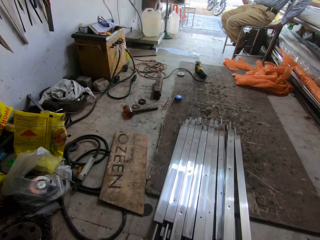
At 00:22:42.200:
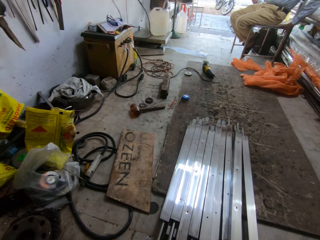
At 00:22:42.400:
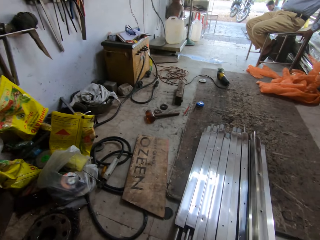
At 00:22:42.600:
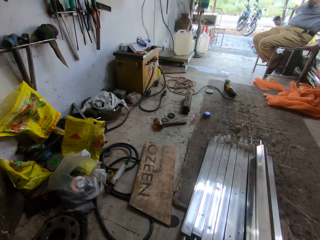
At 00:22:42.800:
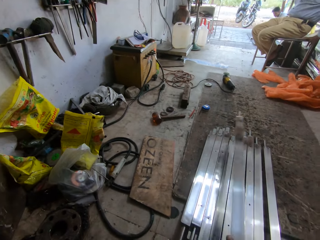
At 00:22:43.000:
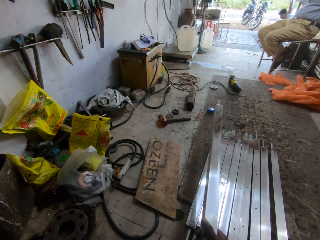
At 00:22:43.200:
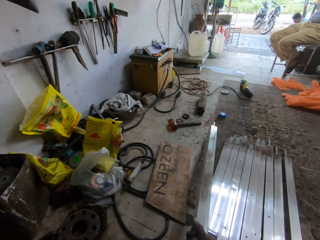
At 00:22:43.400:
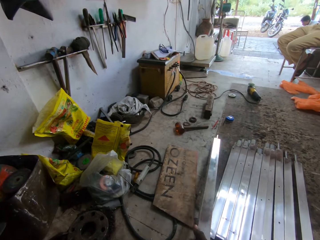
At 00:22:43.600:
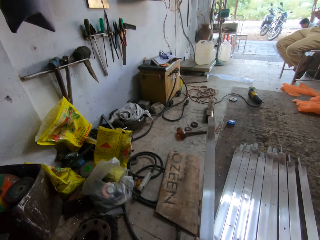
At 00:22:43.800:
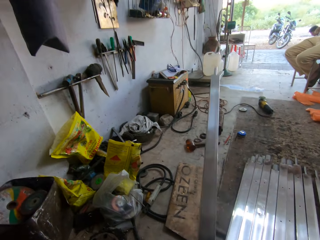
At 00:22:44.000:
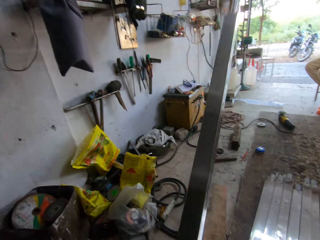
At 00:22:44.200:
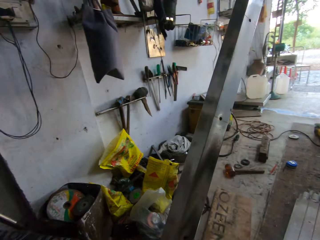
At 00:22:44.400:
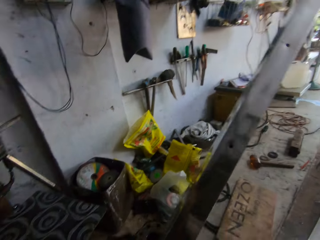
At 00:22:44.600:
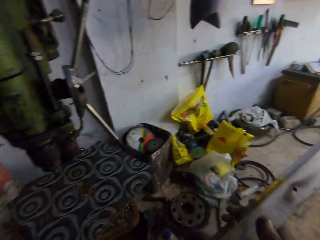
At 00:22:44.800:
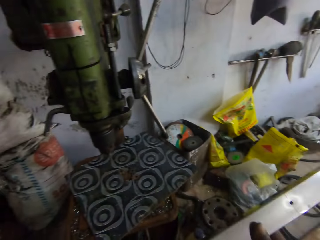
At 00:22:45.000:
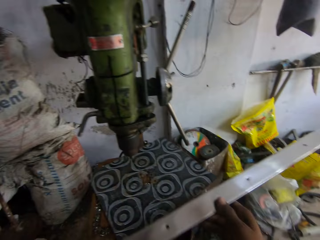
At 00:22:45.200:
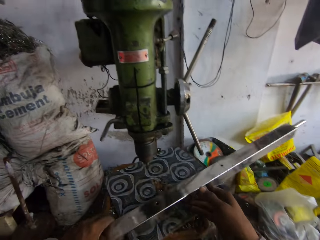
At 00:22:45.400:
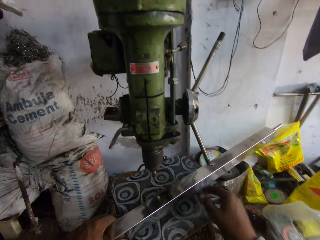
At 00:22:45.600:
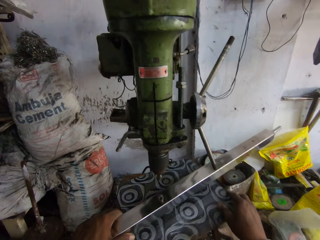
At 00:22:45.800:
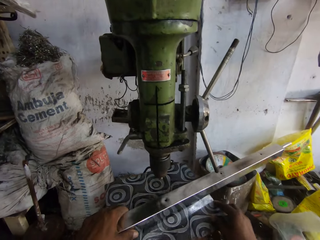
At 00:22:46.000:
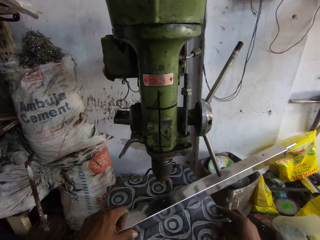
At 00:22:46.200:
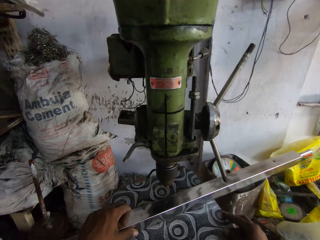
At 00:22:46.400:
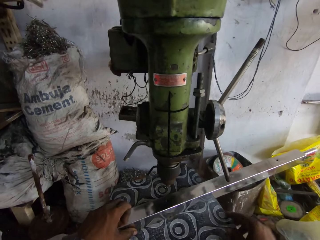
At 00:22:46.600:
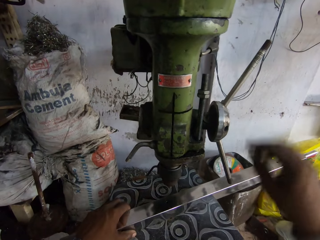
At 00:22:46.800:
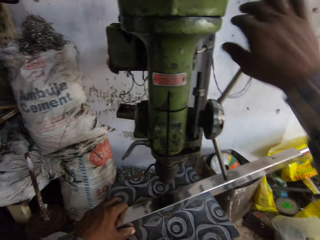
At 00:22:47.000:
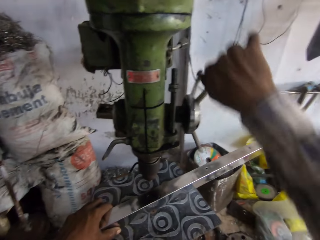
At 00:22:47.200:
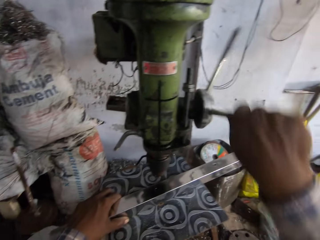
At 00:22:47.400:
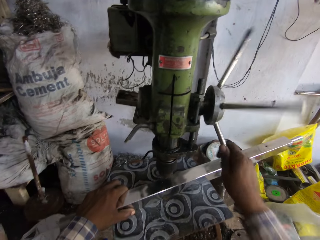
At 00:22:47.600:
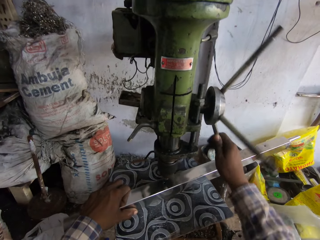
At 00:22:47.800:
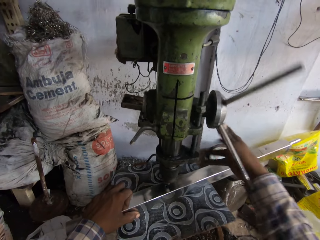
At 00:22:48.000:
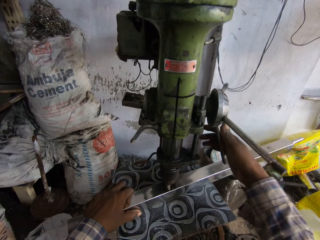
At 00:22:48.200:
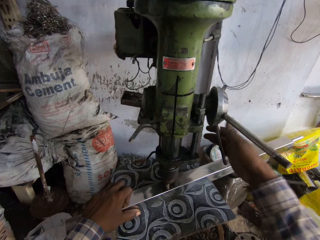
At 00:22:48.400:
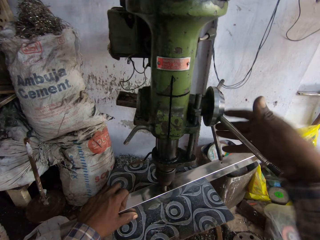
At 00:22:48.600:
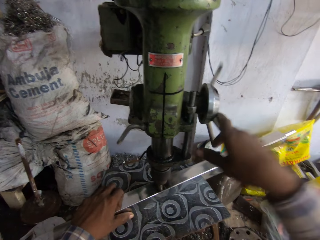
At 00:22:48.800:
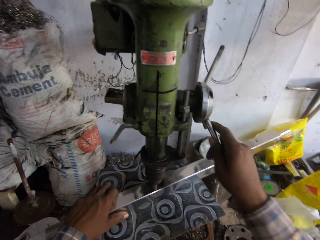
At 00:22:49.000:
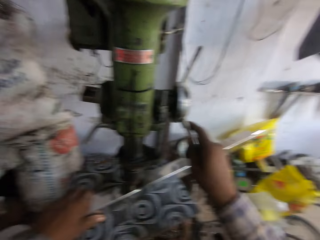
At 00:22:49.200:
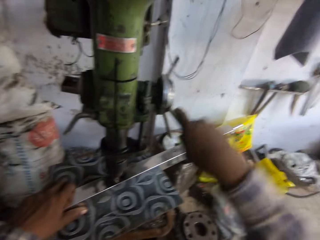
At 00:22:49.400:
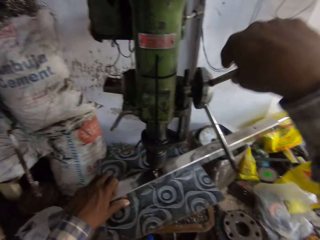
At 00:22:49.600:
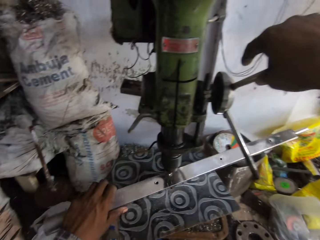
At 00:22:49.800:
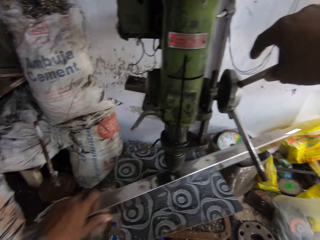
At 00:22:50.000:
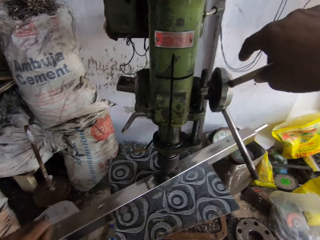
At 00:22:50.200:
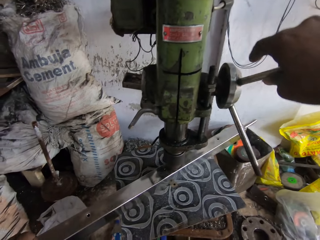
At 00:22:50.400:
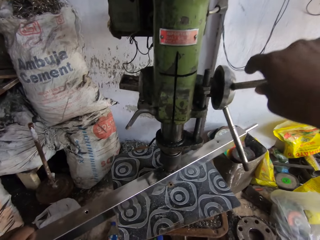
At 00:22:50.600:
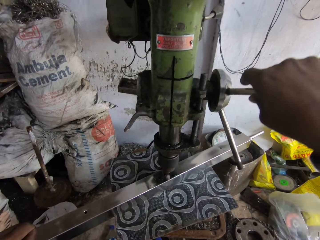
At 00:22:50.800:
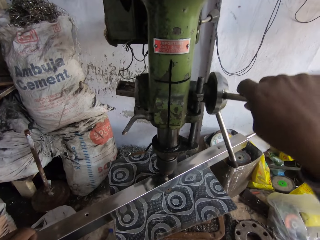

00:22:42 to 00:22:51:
The camera wearer picks up a metal rod from the ground with his right hand. He moves the metal. He places the mild steel box on the work table with both hands. He holds the mild steel box with his left hand. He moves the work table with his right hand. He operates the bench drilling machine with his right hand. He drills a hole in the mild steel box with the bench drilling machine in his right hand. He moves the mild steel box on the work table with his left hand.

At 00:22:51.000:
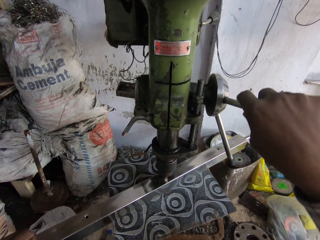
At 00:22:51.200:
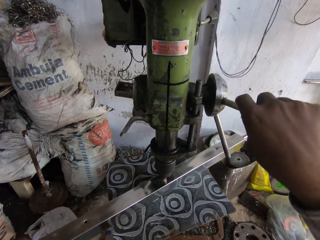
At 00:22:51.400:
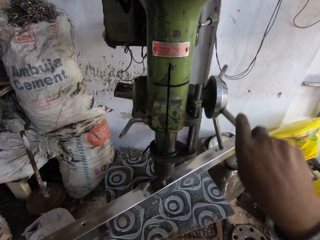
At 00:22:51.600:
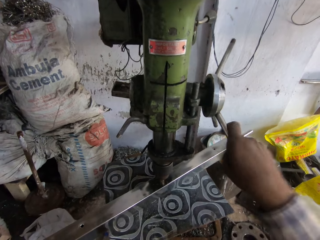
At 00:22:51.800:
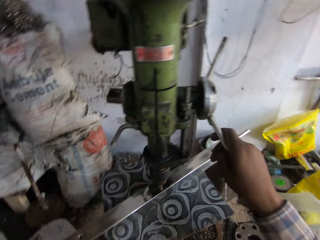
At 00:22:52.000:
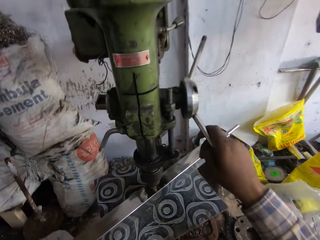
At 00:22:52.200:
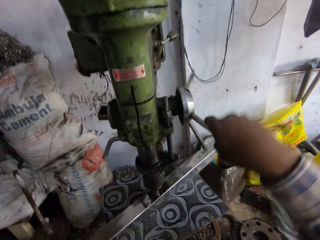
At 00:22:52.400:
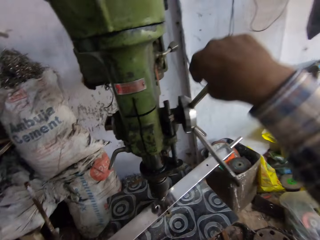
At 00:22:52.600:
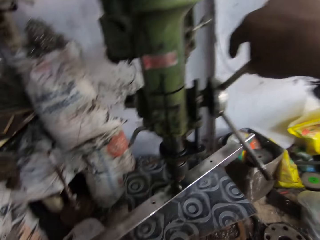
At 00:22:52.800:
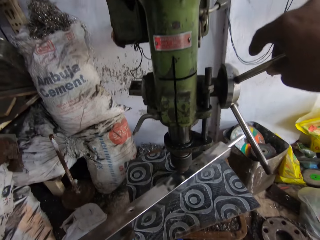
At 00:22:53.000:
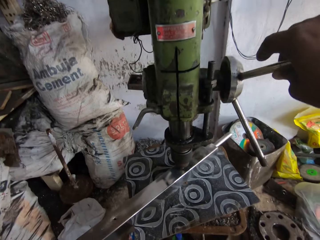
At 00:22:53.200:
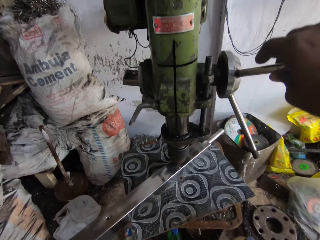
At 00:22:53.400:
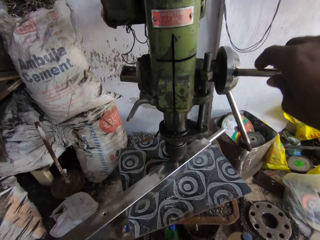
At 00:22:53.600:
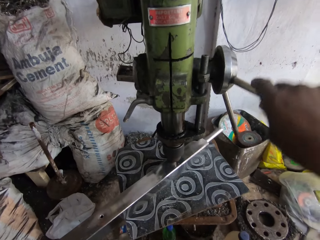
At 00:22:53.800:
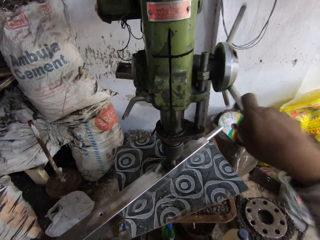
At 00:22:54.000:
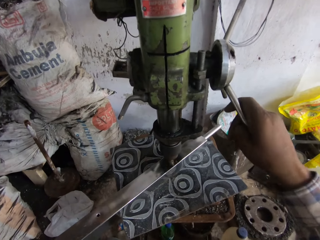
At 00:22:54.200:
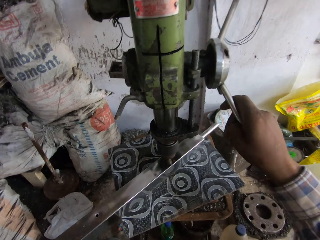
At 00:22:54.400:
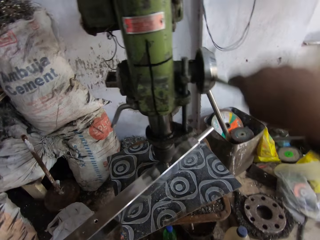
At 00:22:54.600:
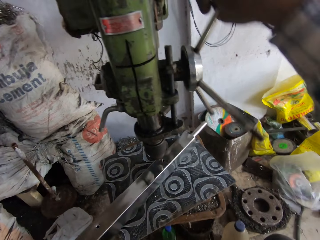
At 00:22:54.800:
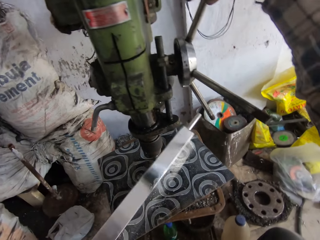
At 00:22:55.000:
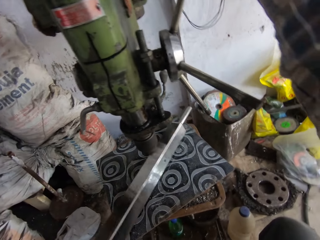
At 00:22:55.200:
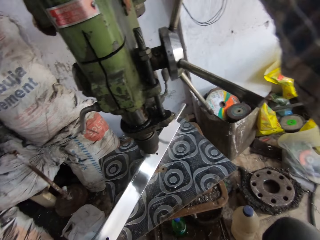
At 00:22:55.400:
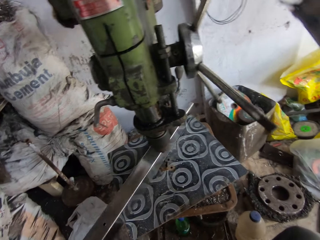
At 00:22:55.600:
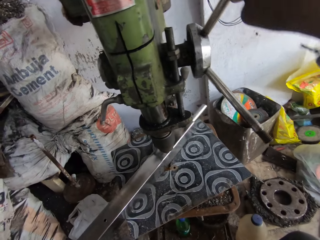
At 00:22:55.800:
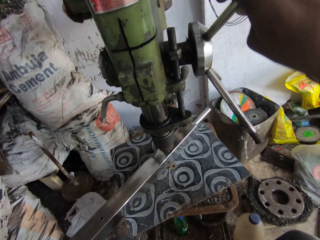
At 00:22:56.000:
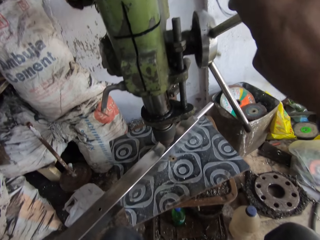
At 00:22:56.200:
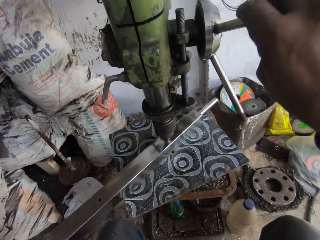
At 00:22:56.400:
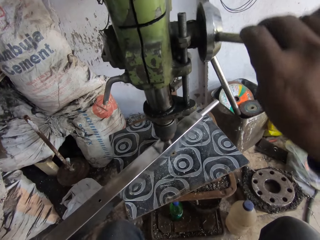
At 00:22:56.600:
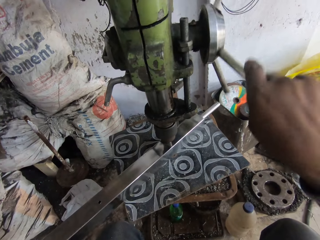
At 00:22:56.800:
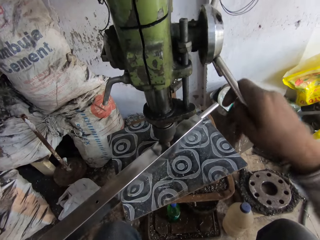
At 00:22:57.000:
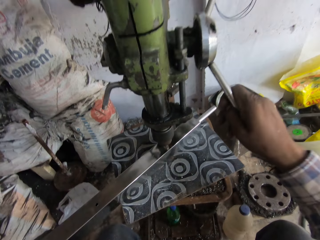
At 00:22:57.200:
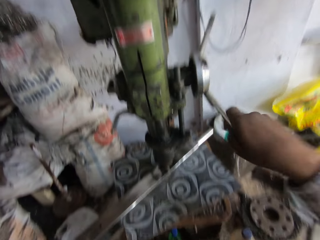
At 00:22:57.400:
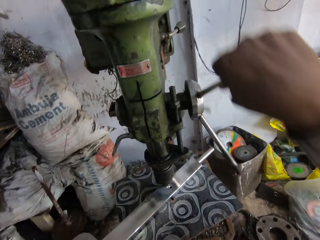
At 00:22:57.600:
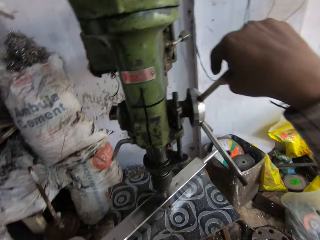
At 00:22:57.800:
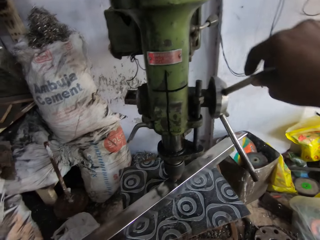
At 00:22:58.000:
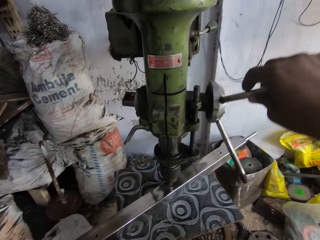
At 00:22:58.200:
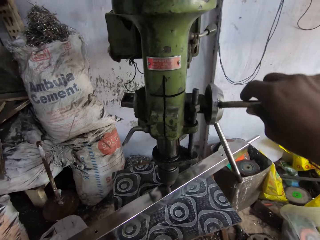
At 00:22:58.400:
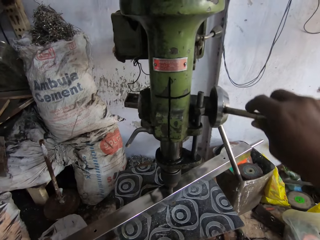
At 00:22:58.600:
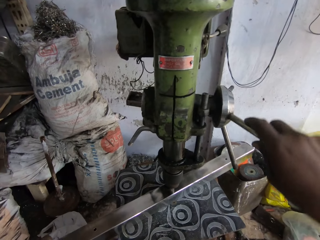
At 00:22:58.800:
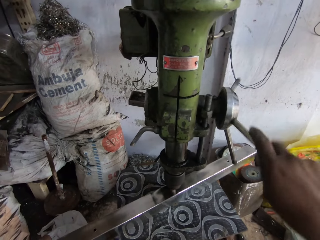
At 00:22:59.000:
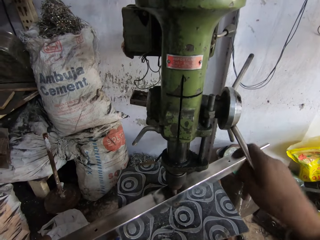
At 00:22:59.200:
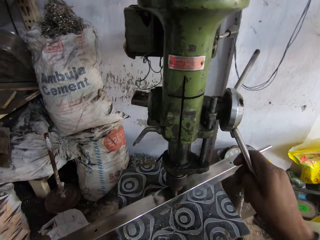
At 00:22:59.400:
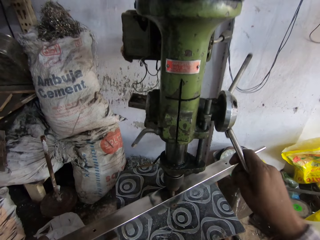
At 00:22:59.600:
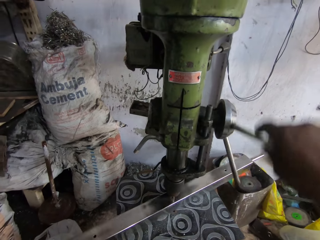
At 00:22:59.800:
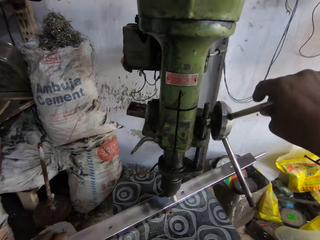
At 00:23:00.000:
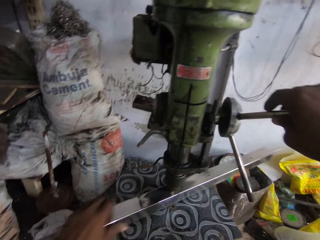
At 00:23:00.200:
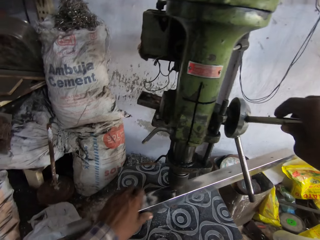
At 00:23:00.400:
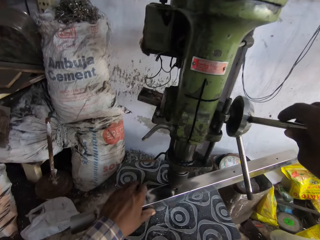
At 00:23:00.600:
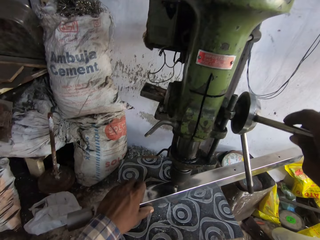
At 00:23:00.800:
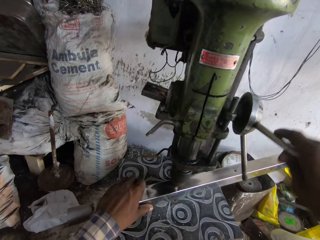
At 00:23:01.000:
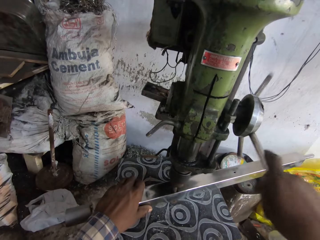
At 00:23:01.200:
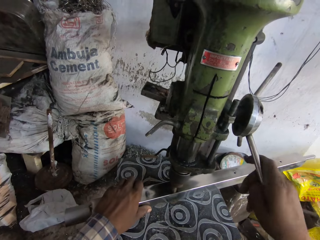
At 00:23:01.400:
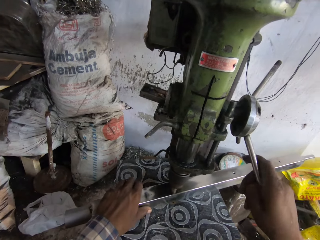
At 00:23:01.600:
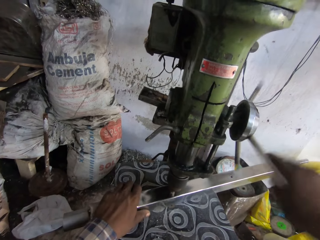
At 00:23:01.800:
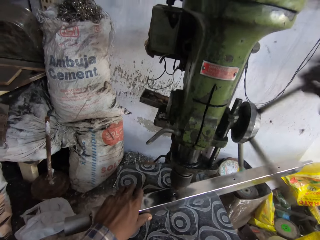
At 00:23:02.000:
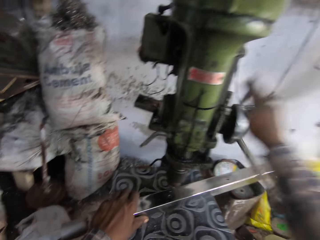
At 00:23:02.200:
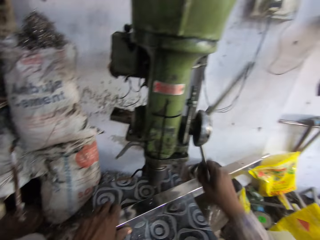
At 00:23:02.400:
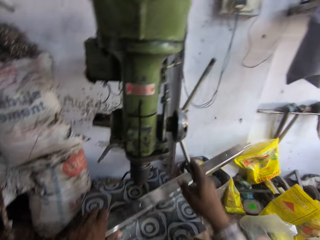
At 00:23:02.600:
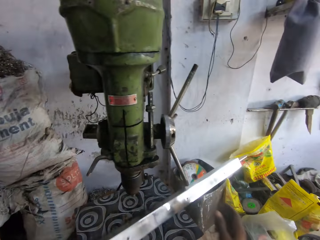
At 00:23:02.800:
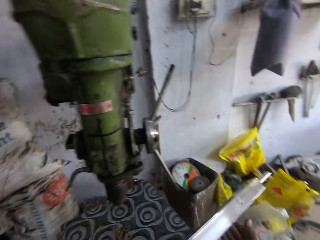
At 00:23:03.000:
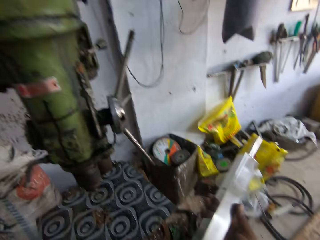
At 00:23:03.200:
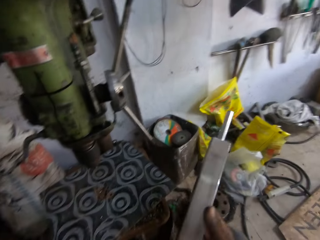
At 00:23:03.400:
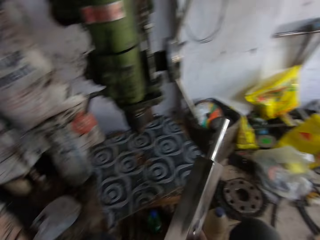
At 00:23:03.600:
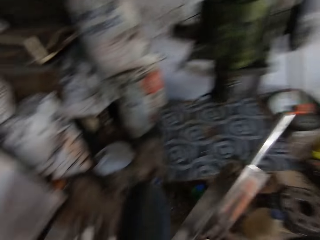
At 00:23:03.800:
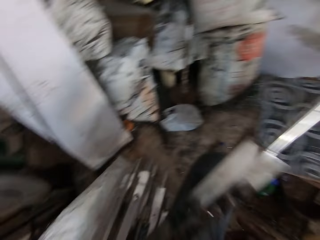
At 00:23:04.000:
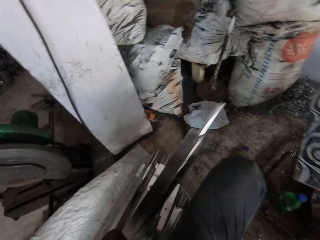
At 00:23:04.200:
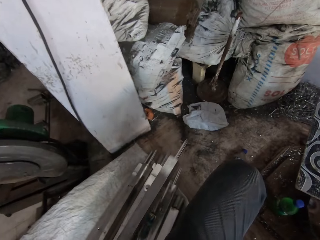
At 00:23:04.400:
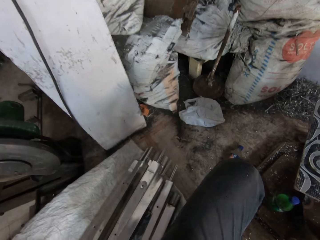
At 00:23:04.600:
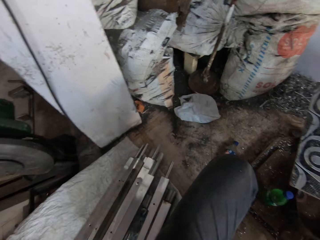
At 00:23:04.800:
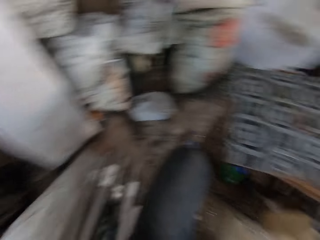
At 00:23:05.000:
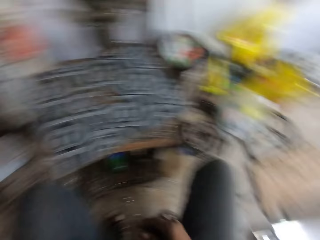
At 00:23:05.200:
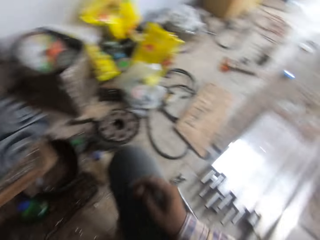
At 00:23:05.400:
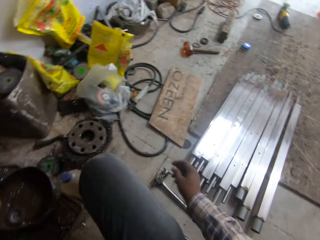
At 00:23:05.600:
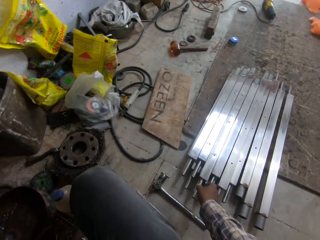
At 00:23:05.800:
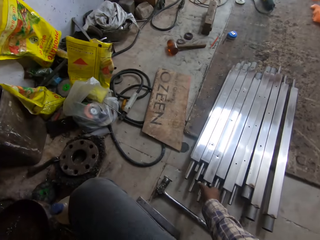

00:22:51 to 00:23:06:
The camera wearer drills a hole in the mild steel box with the bench drilling machine in his right hand. He moves the mild steel box on the work table with his left hand. He drills a hole in the mild steel box with the bench drilling machine in his right hand. He flips the mild steel box on the work table with his left hand. He drills a hole in the mild steel box with the bench drilling machine in his right hand. He moves the mild steel box on the work table with his left hand. He moves it again. He drills a hole in the mild steel box with the bench drilling machine in his right hand. He drills again. He moves the mild steel box on the work table with his left hand. He drills a hole in the mild steel box with the bench drilling machine in his right hand. He removes the mild steel box from the work table with his left hand. He holds the mild steel box with both hands. He drops the mild steel box on a pile of mild steel boxes with his left hand.
